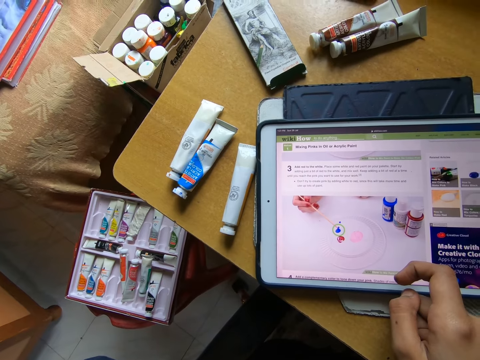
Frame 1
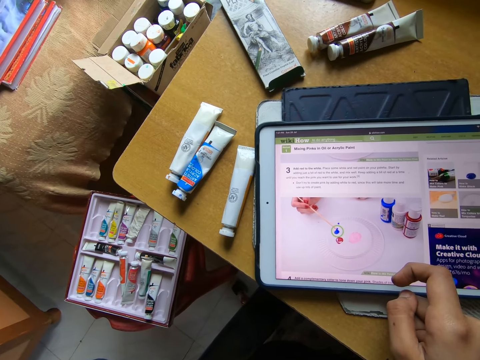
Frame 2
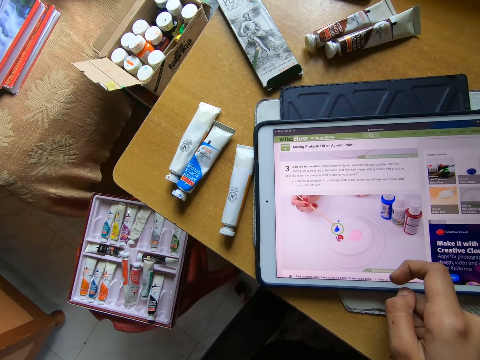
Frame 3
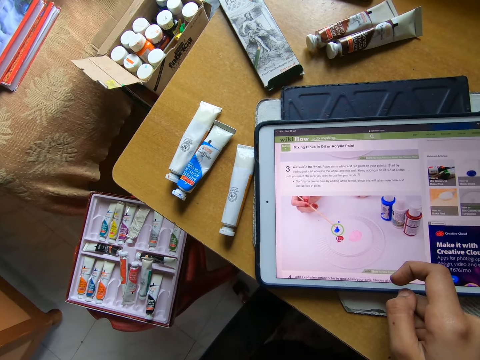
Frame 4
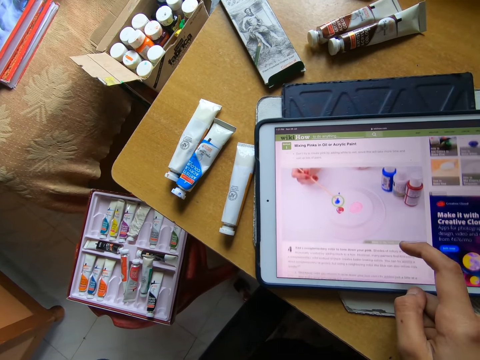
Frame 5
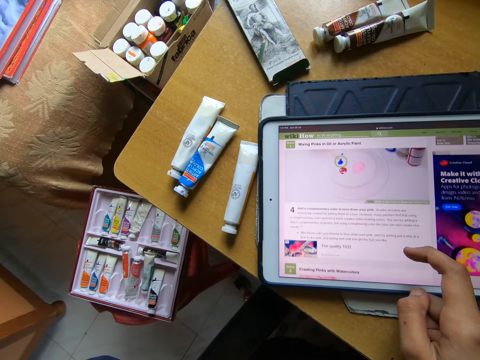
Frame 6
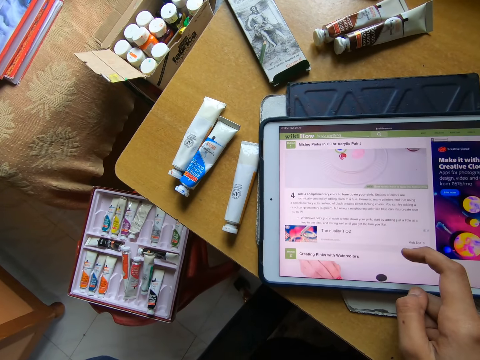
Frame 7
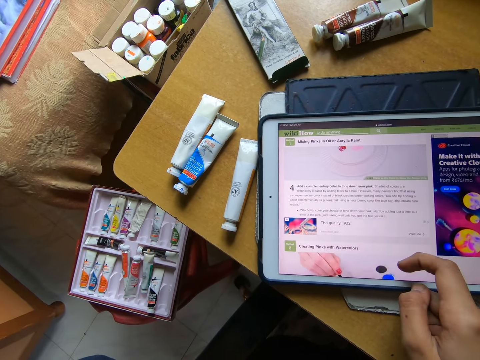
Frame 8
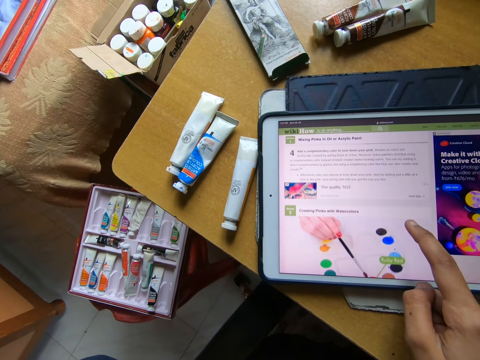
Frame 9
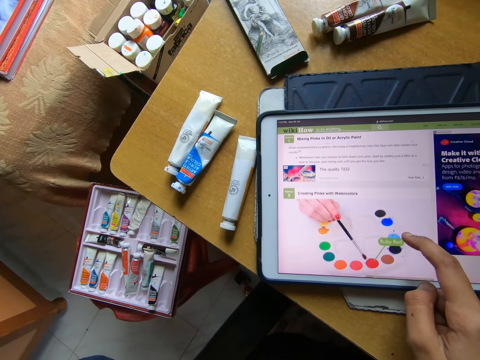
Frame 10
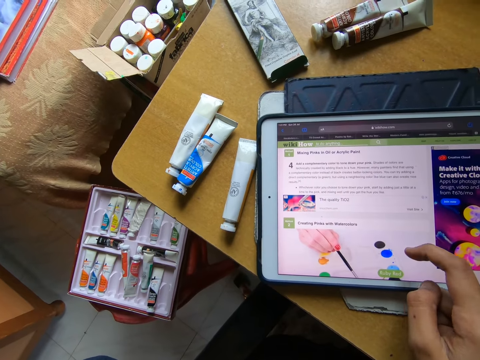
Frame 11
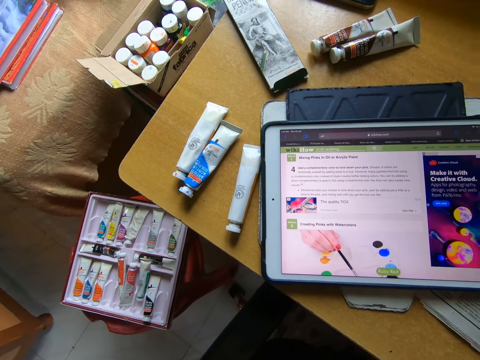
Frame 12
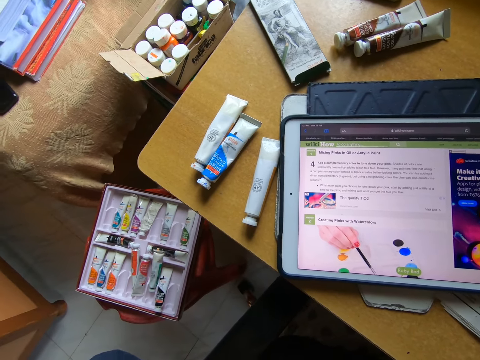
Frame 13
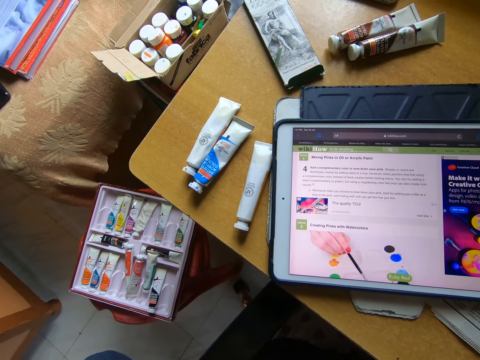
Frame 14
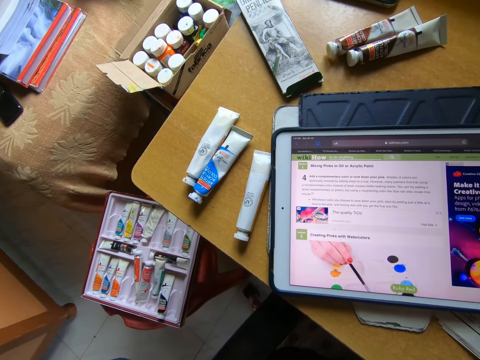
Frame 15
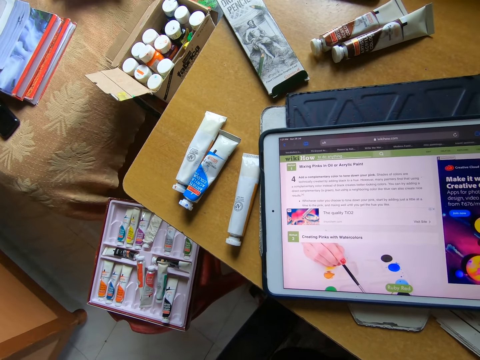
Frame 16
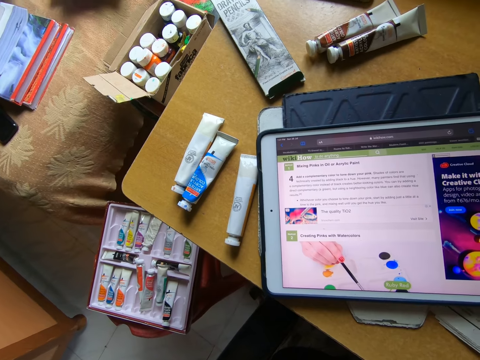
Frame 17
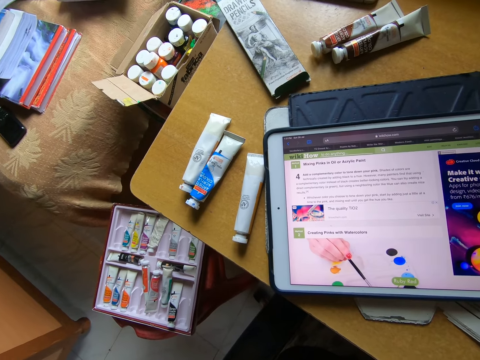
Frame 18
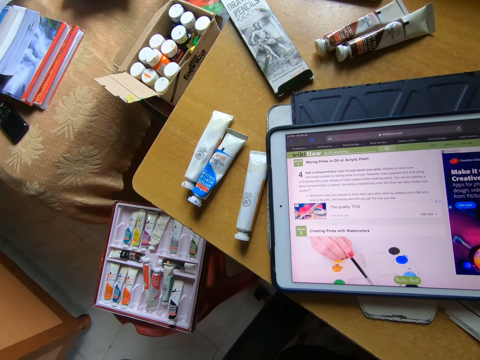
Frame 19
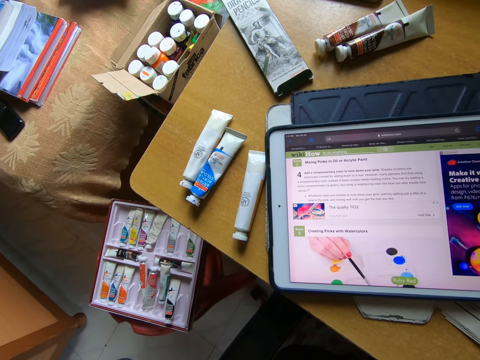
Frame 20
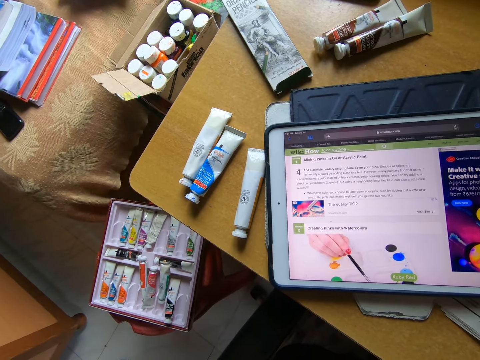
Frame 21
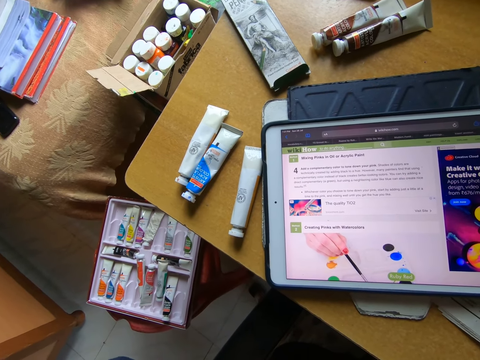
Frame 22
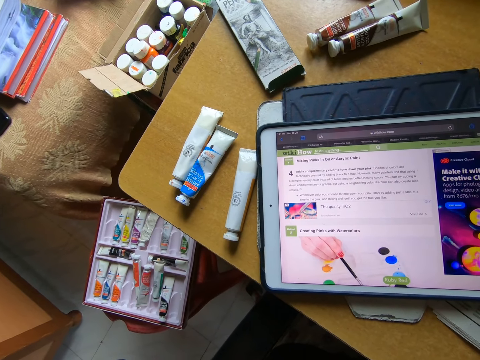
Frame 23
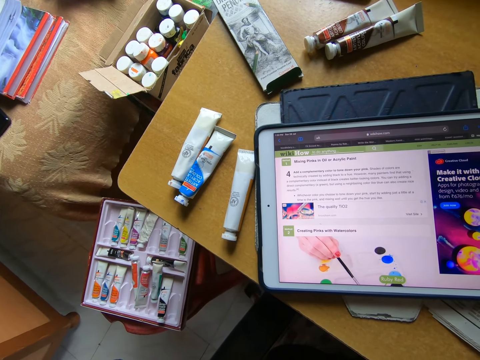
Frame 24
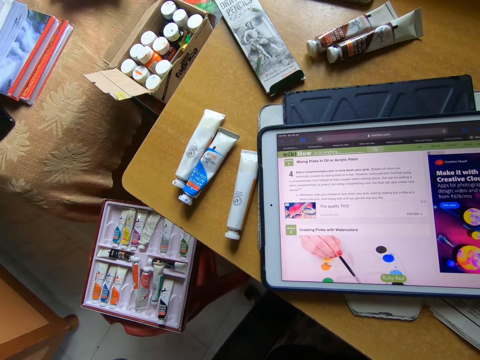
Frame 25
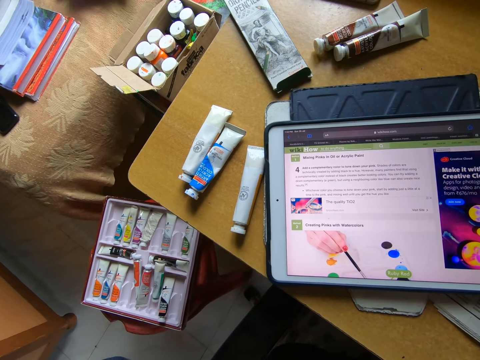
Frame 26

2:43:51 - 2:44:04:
The camera wearer looks at a tablet. She operates the tablet with her hand. She looks around a room.

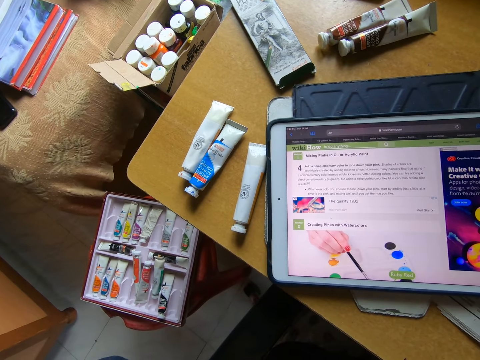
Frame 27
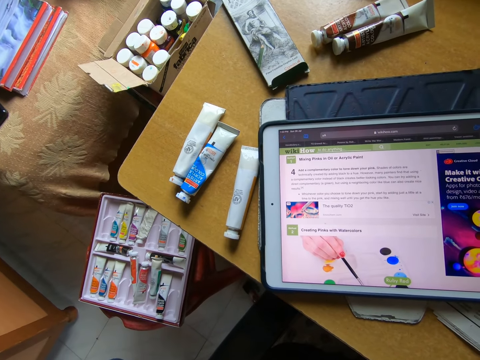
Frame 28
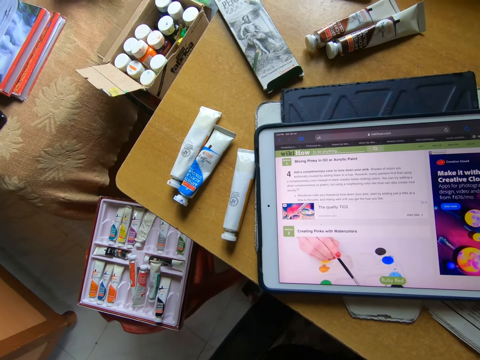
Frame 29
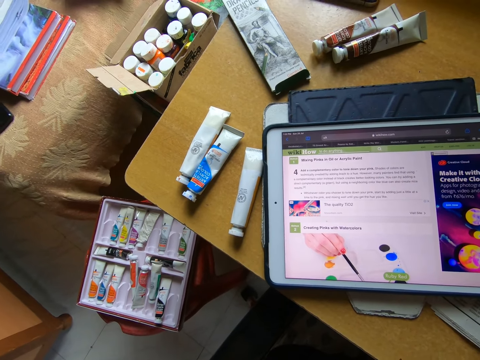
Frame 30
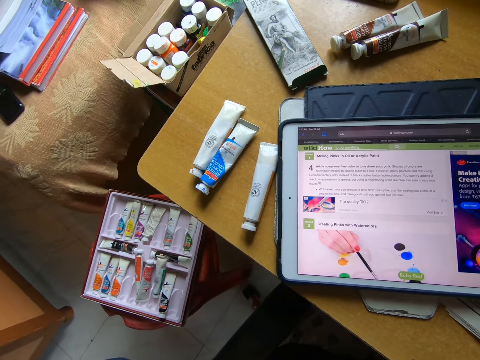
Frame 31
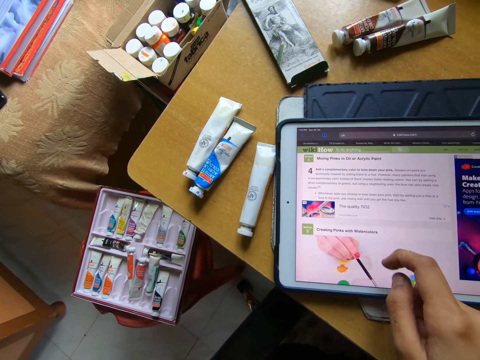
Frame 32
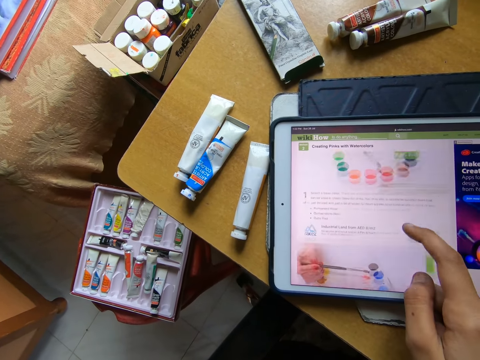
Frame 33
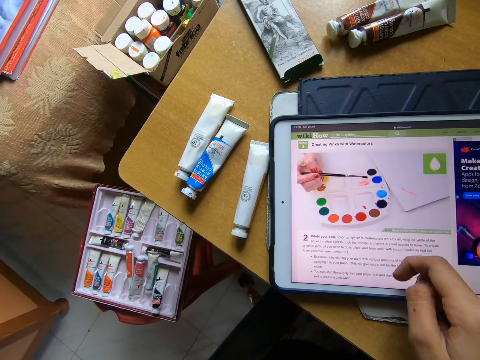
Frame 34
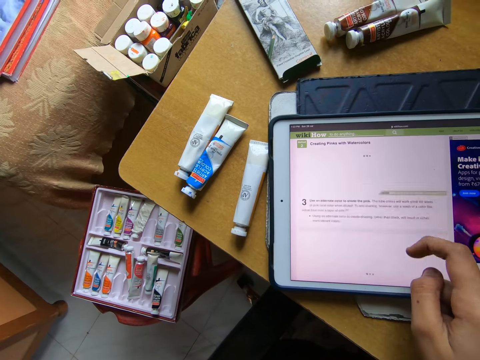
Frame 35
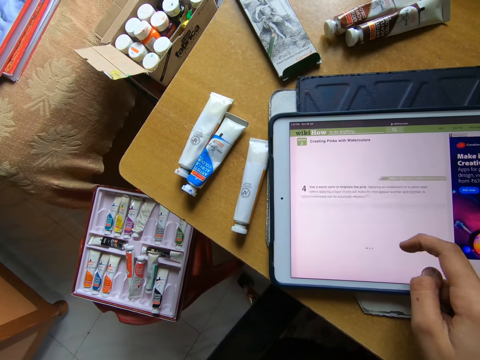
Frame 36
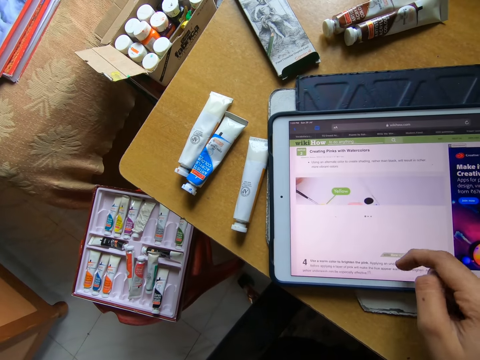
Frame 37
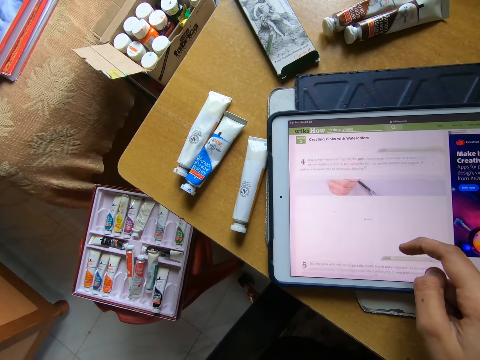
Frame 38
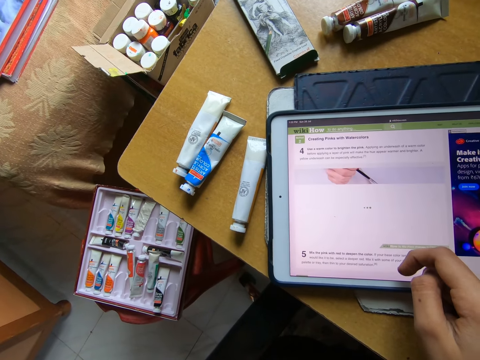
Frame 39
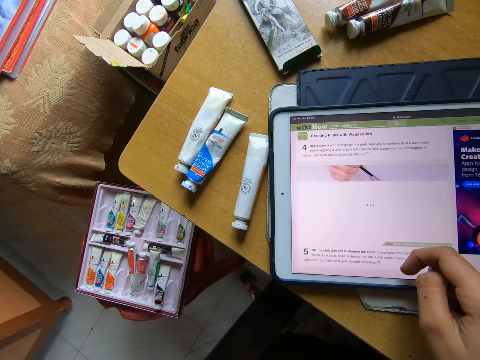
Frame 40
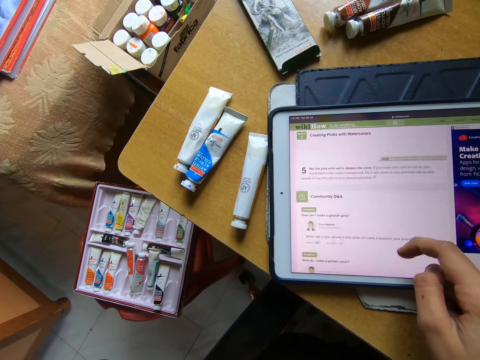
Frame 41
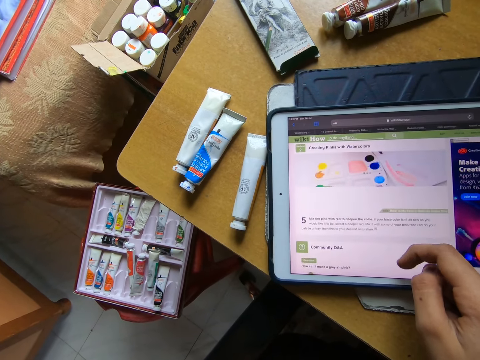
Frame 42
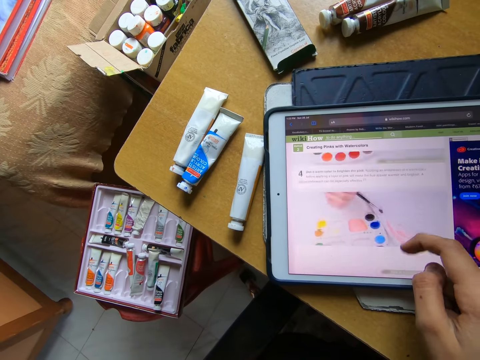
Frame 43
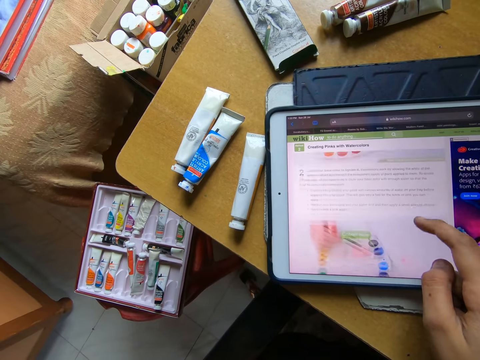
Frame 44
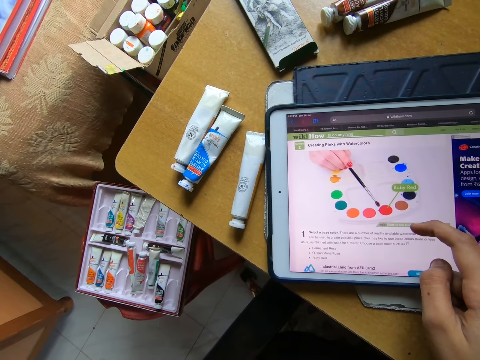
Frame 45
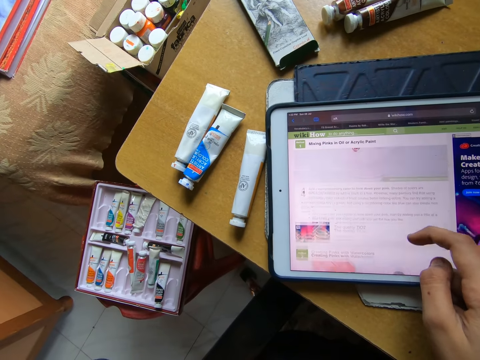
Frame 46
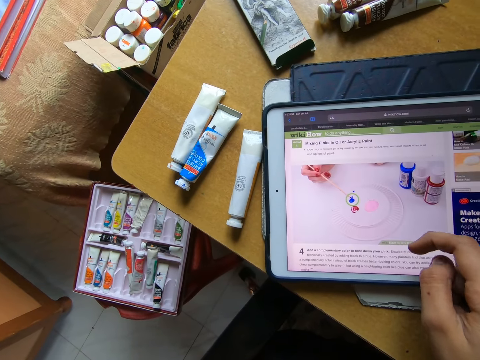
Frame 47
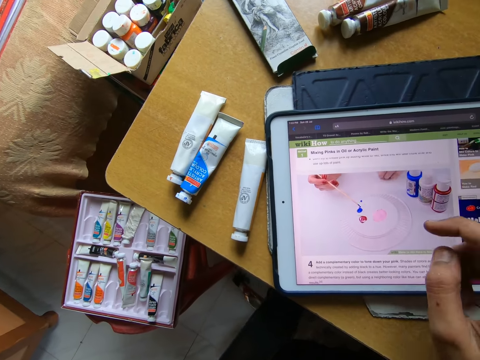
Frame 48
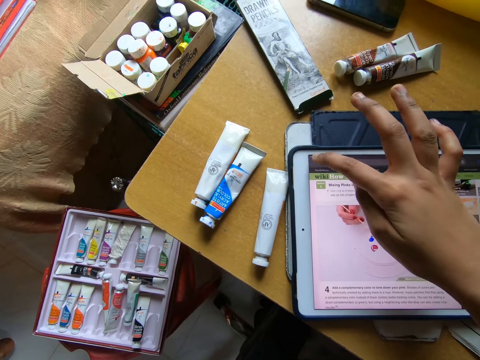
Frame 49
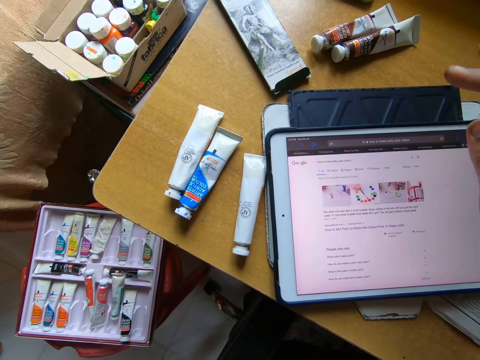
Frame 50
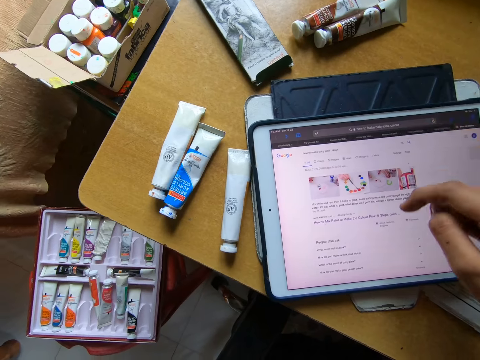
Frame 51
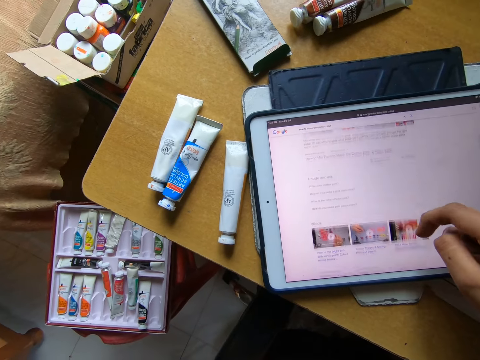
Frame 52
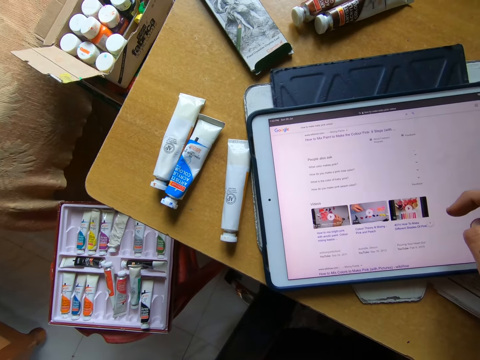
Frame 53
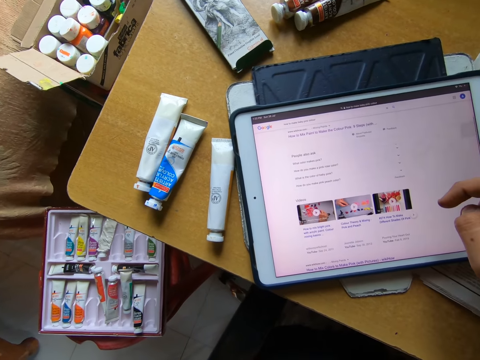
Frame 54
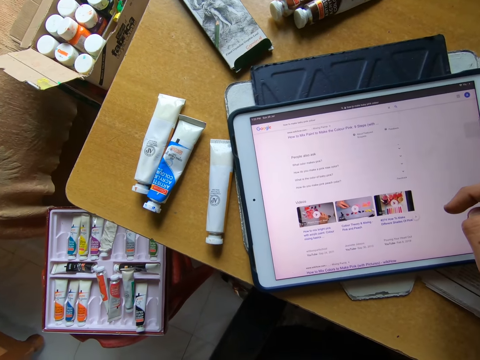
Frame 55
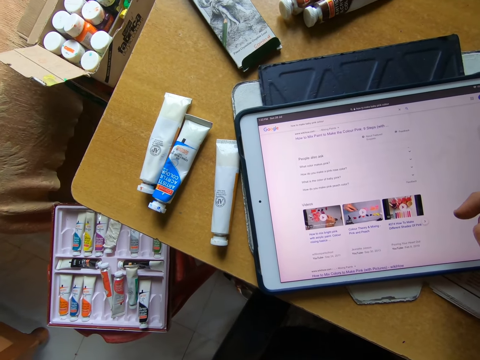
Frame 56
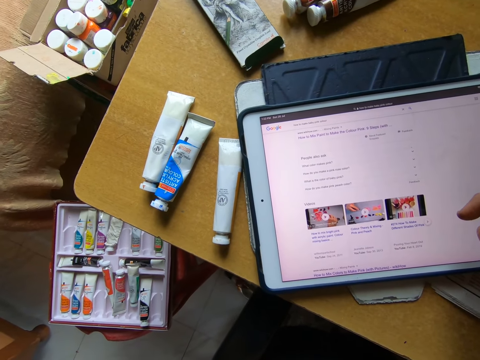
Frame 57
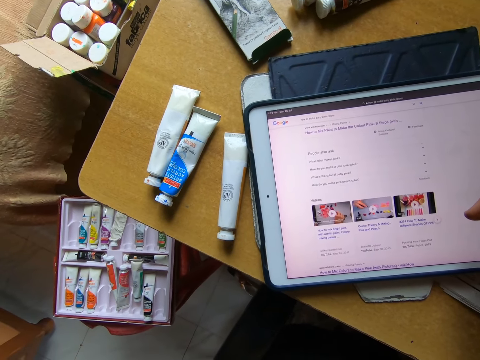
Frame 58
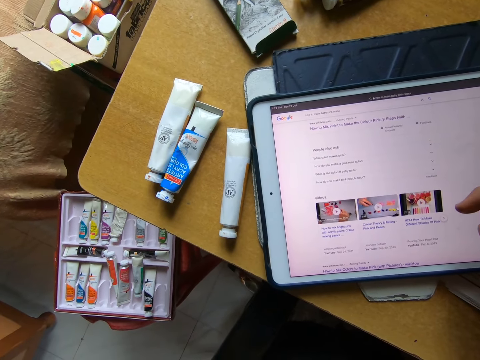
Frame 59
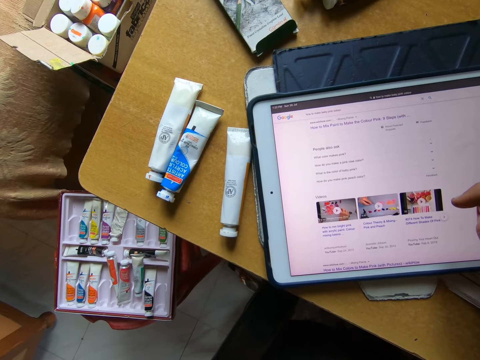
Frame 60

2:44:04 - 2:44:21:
The camera wearer operates a tablet with her hand. She looks at the tablet.
